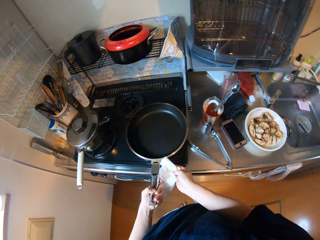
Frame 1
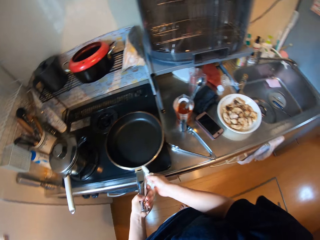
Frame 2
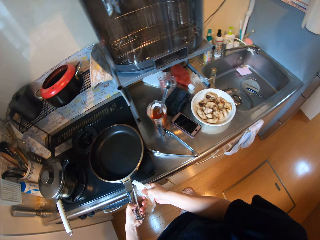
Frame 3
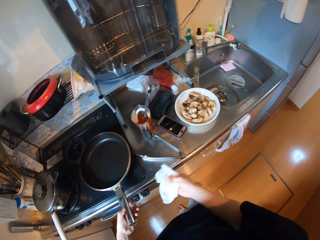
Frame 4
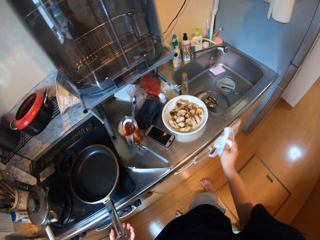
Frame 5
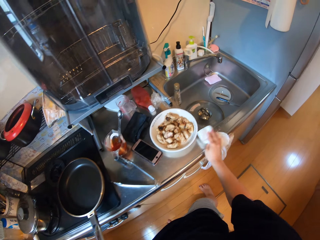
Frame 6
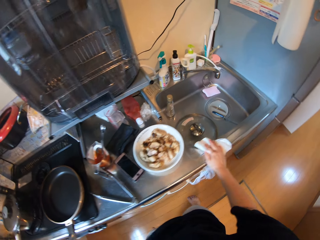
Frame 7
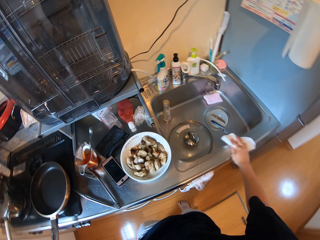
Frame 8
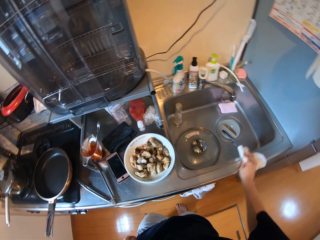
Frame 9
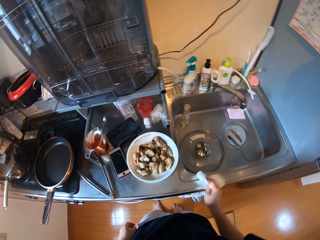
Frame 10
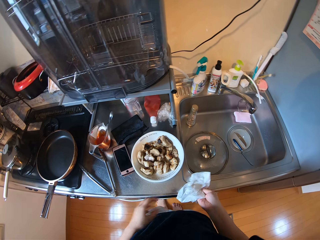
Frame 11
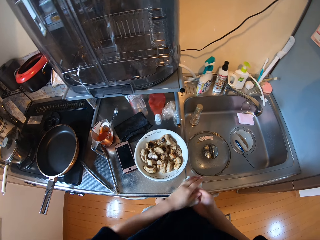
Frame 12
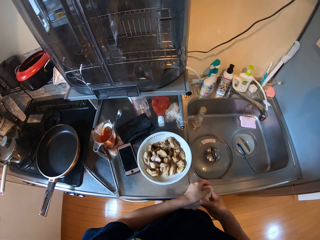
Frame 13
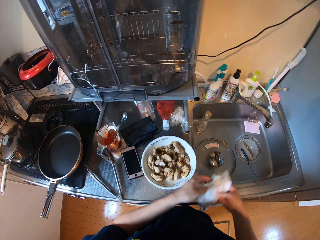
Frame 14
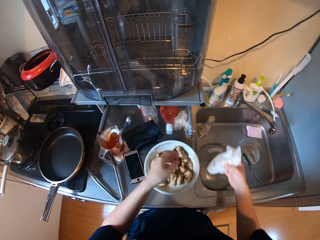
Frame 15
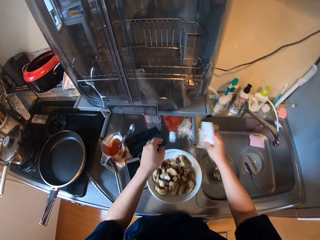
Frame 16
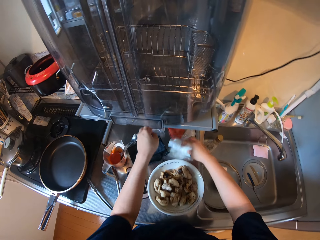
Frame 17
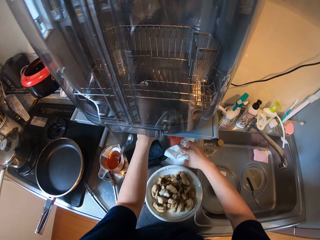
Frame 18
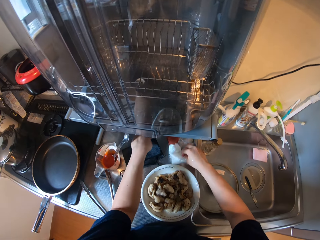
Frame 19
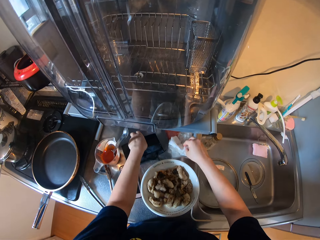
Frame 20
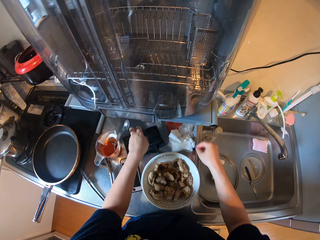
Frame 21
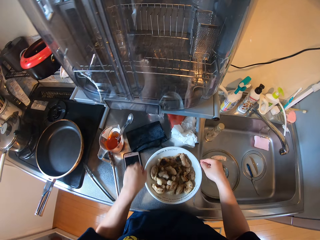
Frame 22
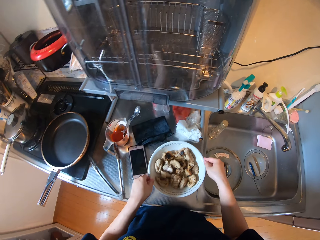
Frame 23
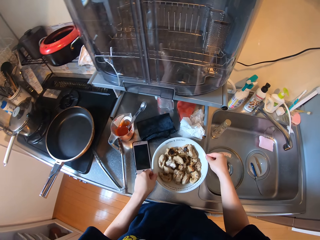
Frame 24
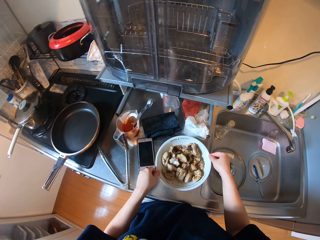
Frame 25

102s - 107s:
The camera wearer cleans the kitchen sink. They drop the kitchen paper on the kitchen countertop.

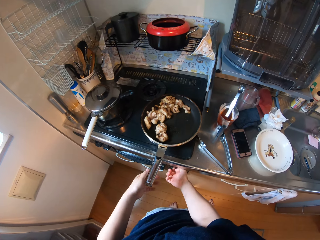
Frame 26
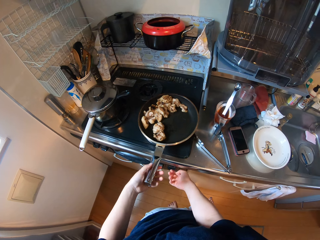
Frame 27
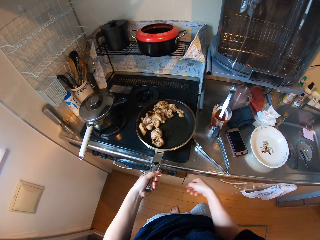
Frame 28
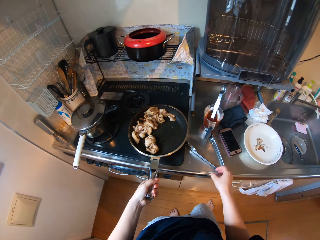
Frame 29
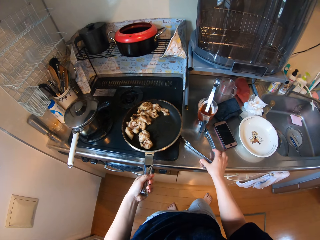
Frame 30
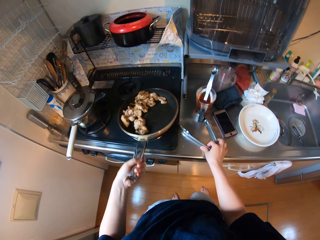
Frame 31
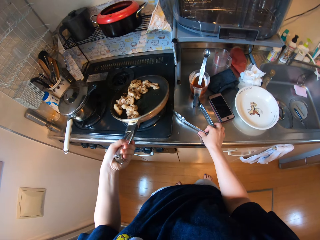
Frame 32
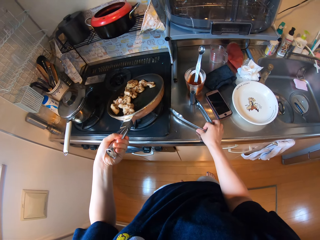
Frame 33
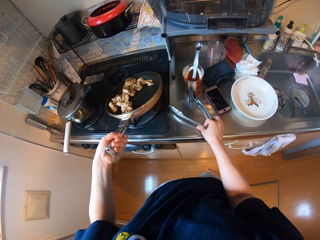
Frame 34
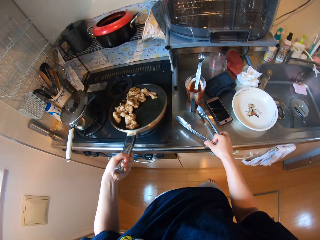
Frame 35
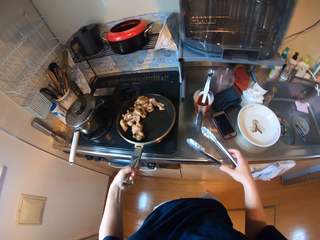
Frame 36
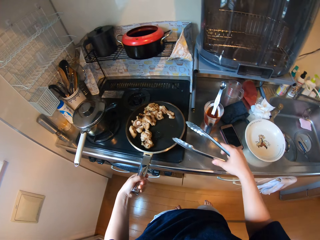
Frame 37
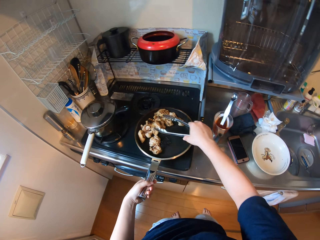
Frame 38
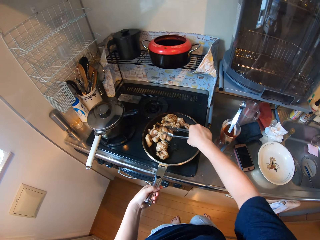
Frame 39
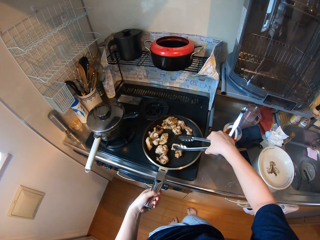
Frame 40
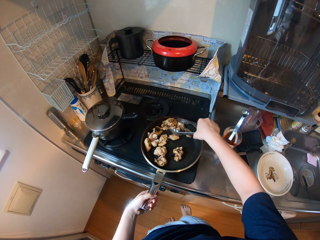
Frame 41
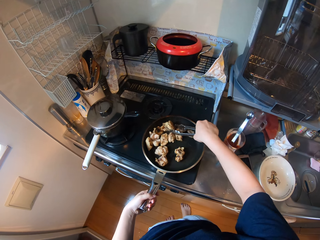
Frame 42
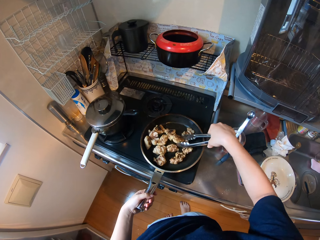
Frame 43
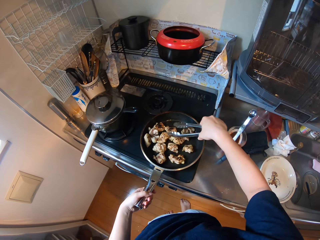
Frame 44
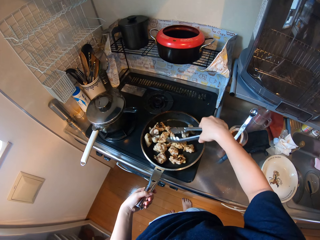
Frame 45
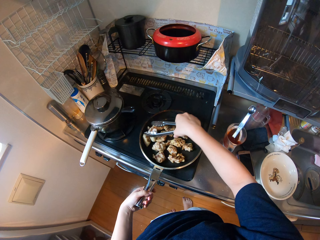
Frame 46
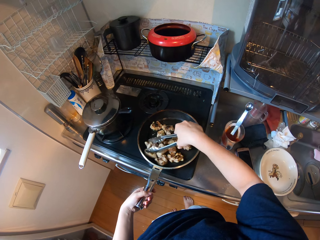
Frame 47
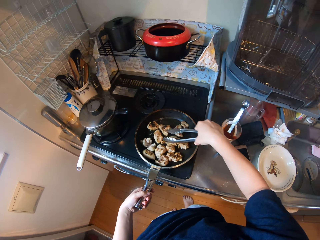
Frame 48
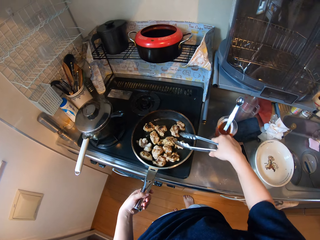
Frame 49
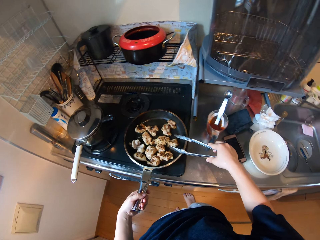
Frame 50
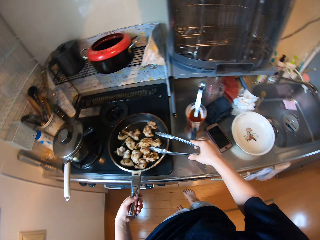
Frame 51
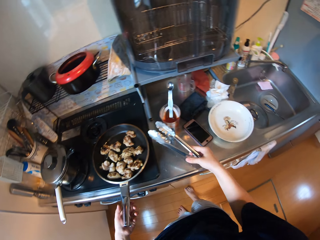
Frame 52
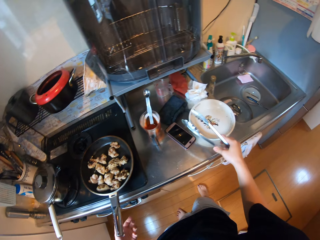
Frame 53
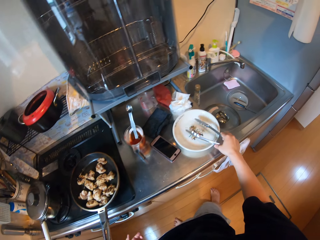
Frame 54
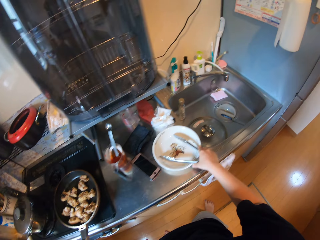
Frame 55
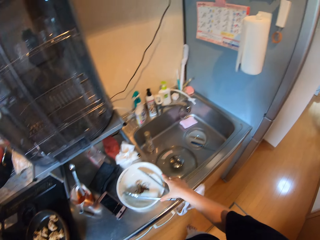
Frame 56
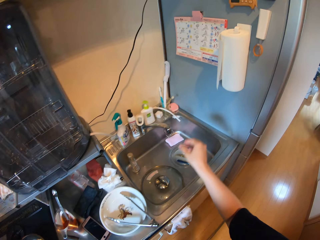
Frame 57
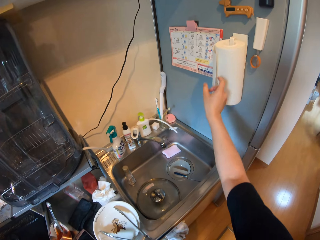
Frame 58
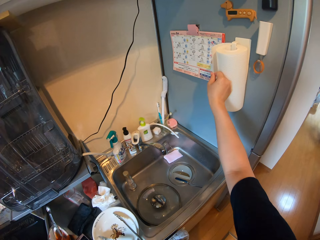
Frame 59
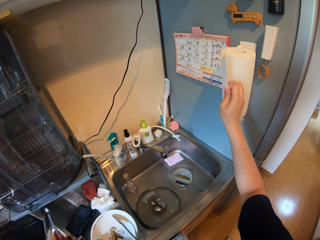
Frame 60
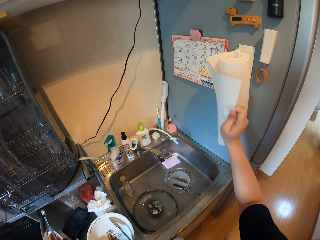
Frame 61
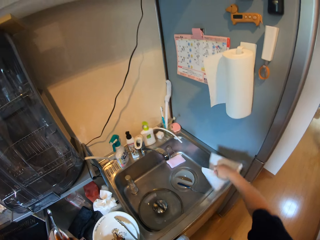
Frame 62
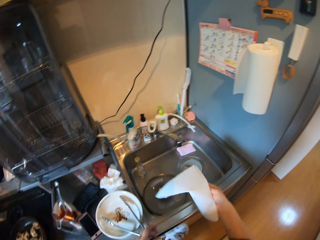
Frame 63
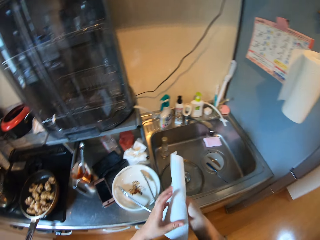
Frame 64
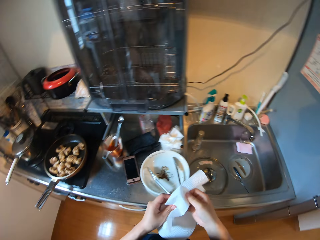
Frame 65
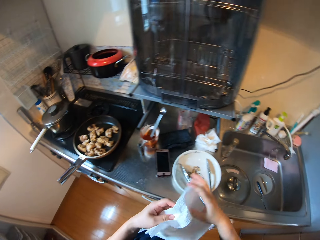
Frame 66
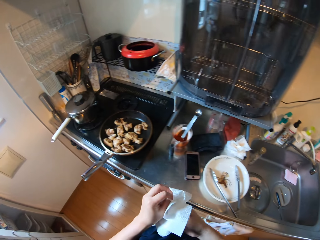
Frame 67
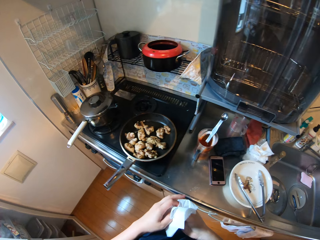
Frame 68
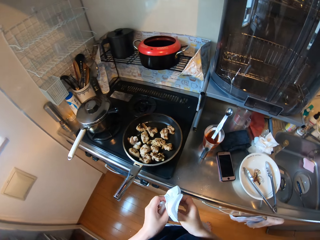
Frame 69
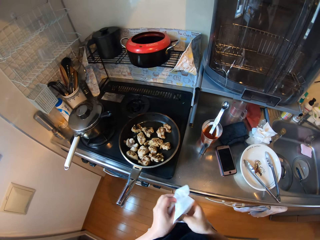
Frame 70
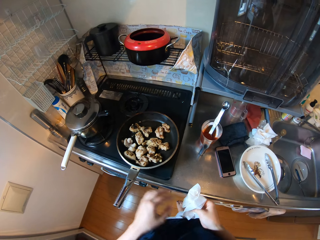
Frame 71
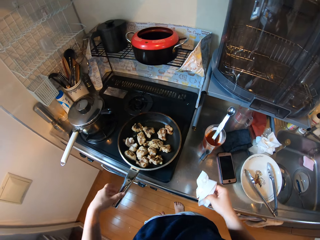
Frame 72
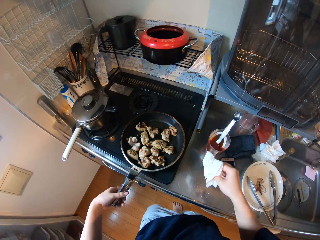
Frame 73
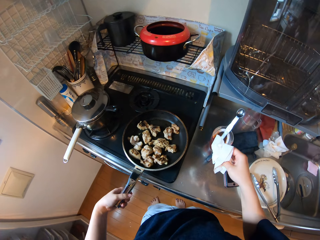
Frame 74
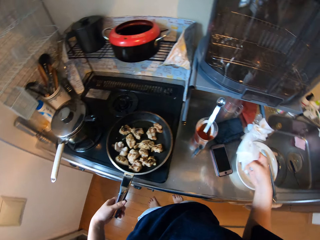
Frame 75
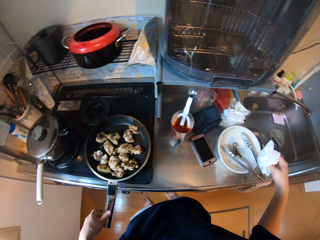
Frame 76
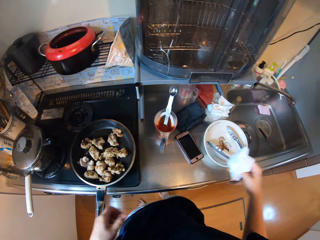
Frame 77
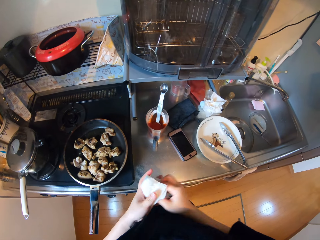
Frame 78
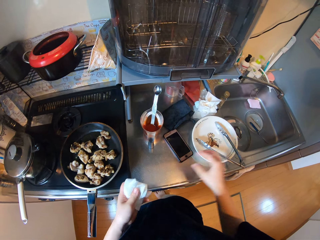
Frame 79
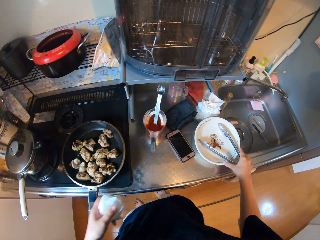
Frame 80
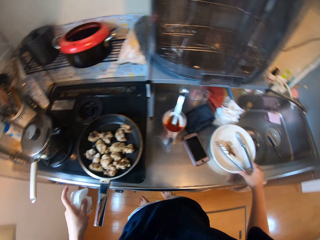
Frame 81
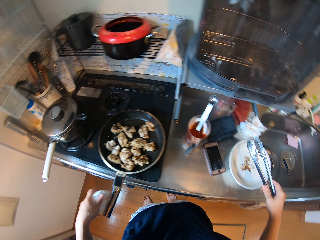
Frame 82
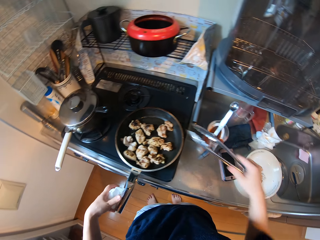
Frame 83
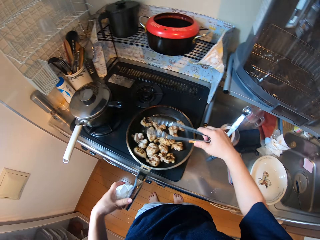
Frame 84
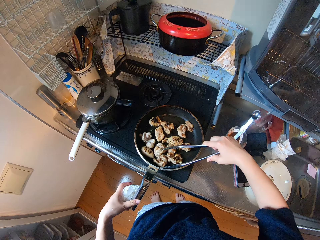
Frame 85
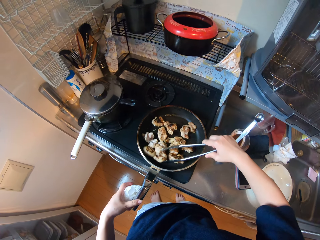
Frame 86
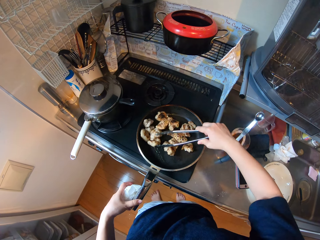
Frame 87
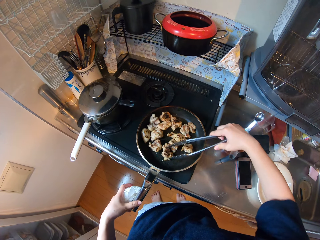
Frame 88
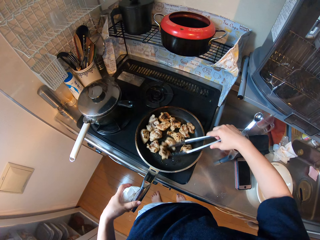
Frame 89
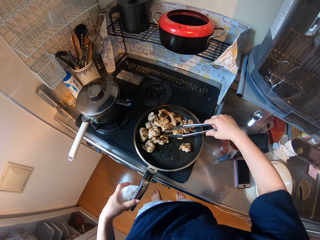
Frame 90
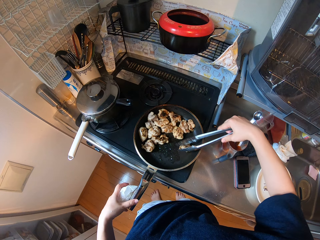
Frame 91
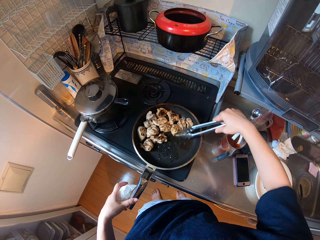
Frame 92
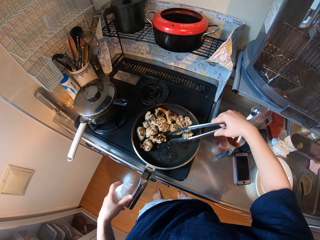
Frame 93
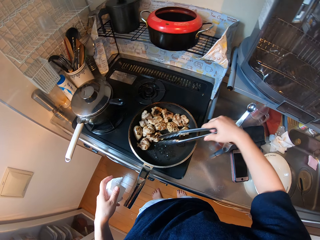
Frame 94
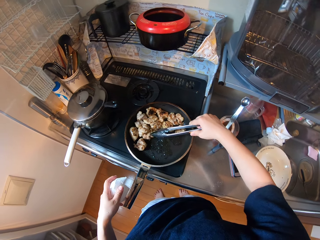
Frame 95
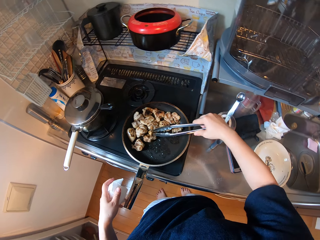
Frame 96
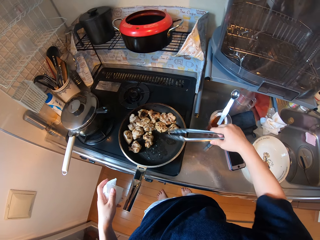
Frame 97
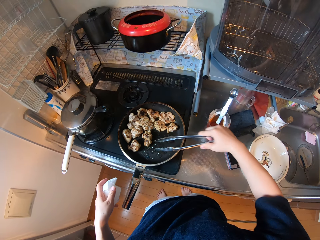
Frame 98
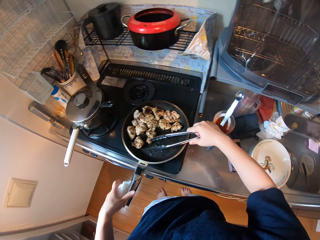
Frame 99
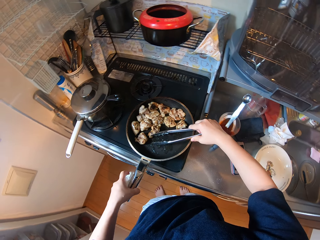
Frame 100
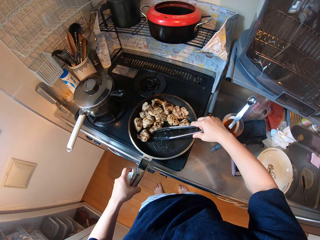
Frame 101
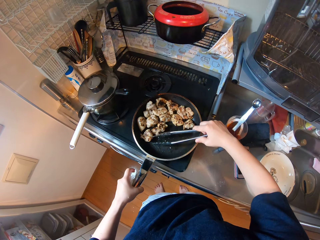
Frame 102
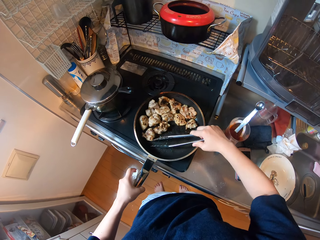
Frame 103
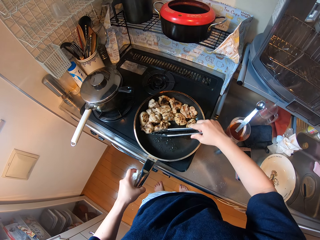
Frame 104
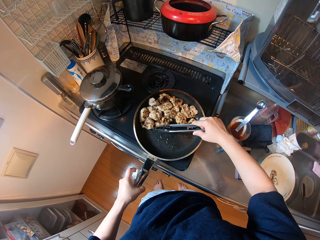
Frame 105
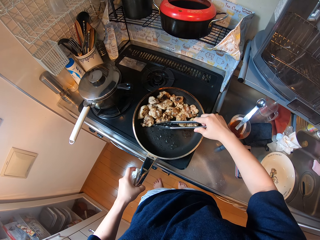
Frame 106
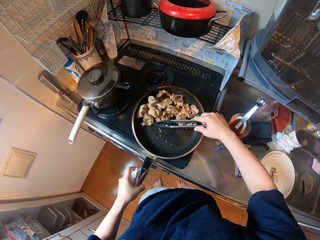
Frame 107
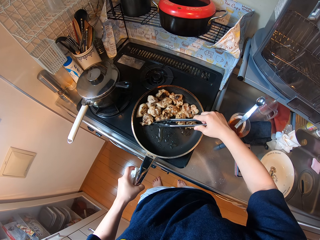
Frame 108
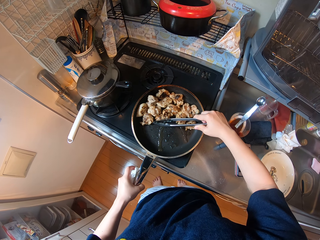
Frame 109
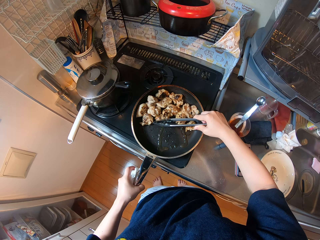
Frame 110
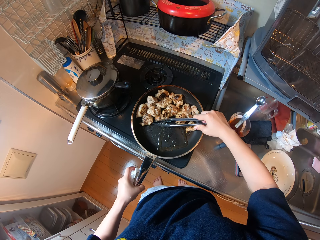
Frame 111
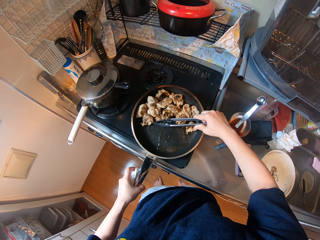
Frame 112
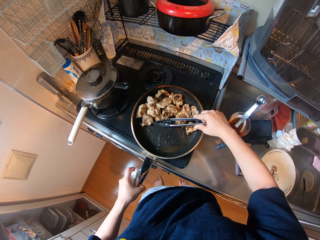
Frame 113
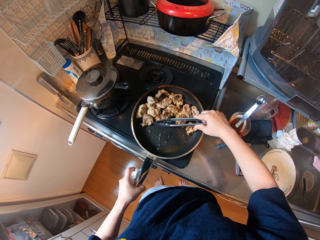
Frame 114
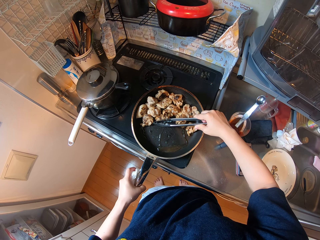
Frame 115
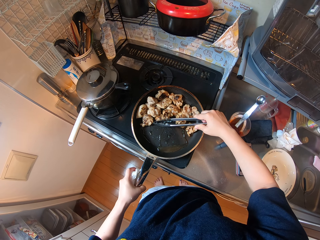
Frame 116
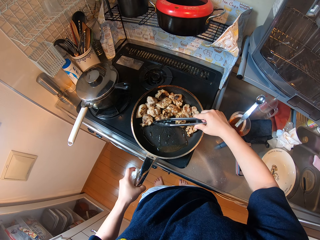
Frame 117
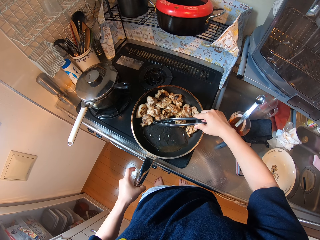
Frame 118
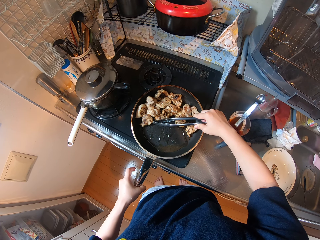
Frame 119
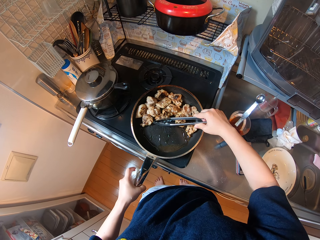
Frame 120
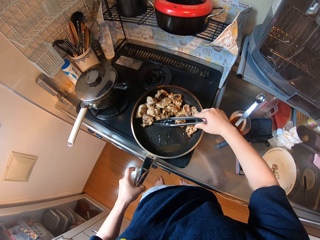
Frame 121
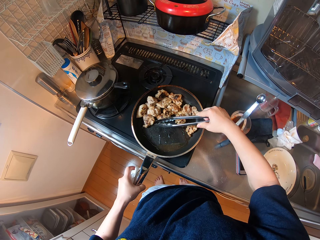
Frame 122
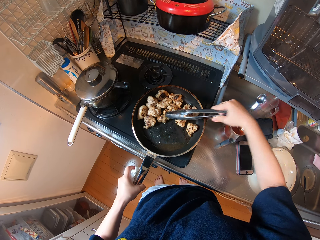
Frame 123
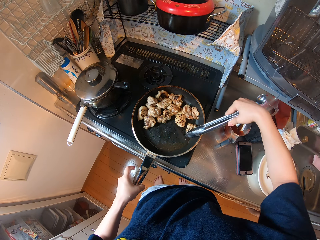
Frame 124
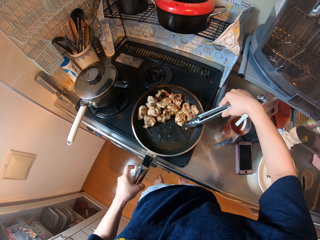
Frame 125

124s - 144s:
The camera wearer lights the cooking gas. They touch the frying pan and pick up the tongs from the kitchen countertop. They move the frying pan. They use the tongs to stir the chicken. They drop the tongs on the plate. They cut some kitchen paper. They pick up the kitchen paper and fold the kitchen paper. They hold the frying pan. They touch the frying pan. They pick the tongs from the plate. They stir the chicken with the tongs.
